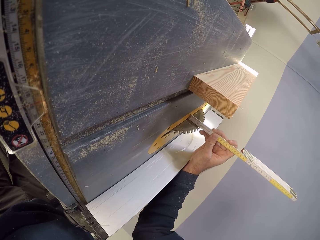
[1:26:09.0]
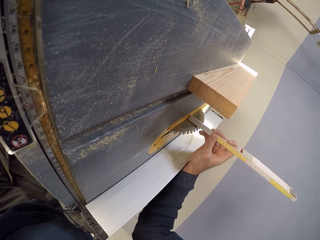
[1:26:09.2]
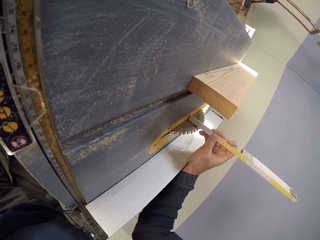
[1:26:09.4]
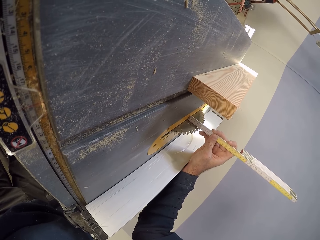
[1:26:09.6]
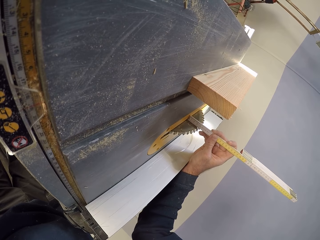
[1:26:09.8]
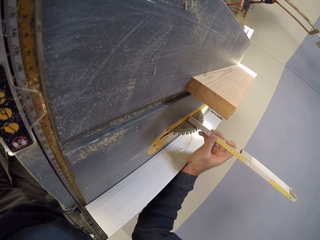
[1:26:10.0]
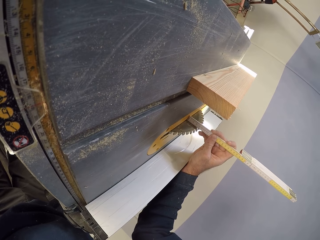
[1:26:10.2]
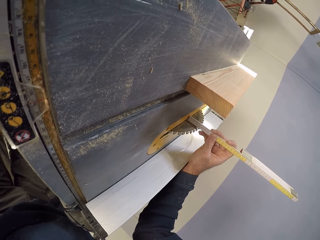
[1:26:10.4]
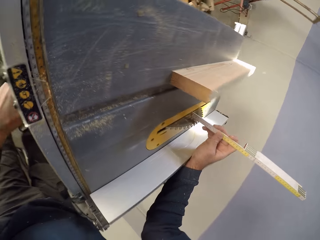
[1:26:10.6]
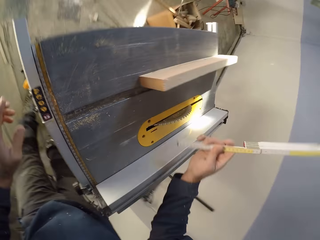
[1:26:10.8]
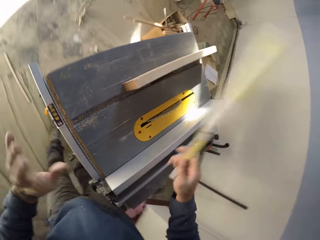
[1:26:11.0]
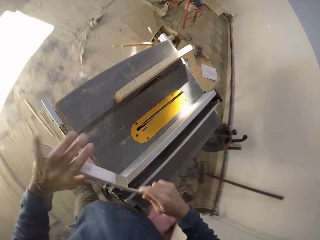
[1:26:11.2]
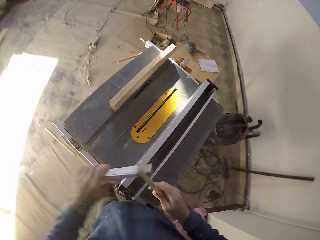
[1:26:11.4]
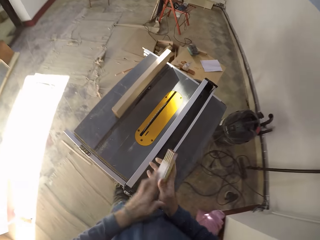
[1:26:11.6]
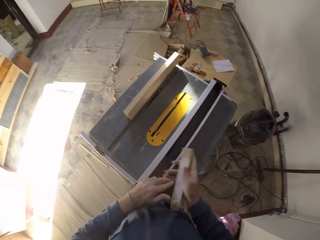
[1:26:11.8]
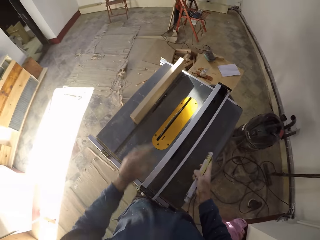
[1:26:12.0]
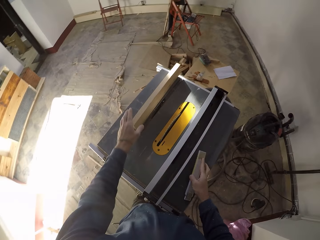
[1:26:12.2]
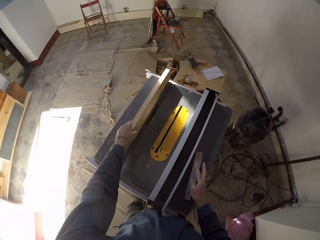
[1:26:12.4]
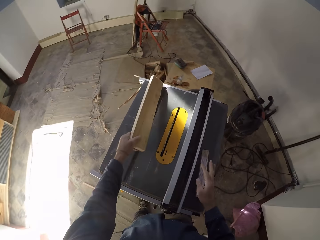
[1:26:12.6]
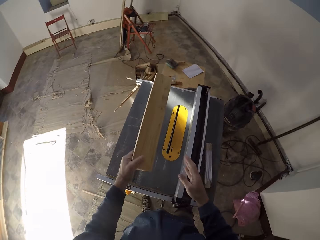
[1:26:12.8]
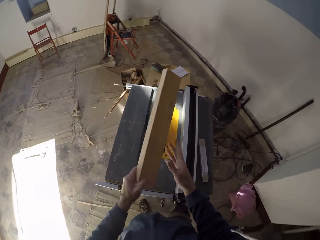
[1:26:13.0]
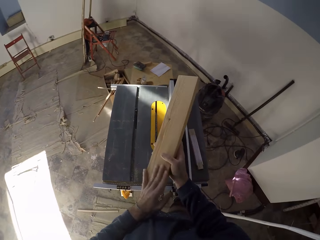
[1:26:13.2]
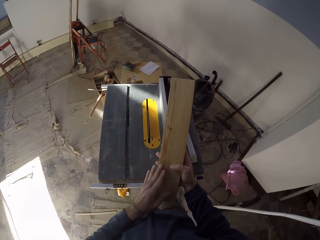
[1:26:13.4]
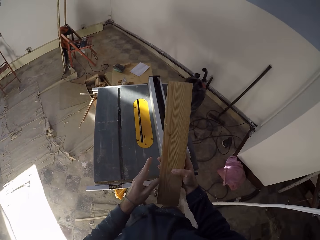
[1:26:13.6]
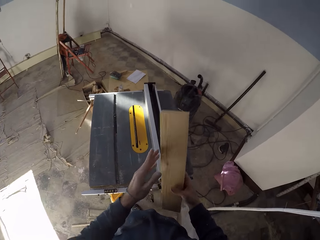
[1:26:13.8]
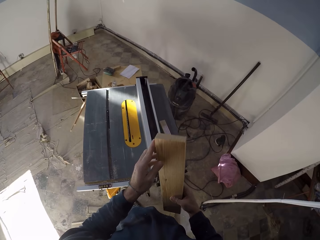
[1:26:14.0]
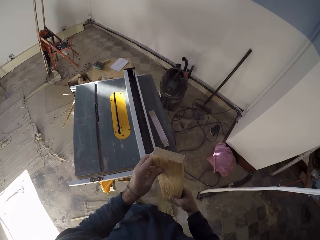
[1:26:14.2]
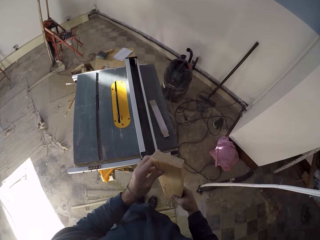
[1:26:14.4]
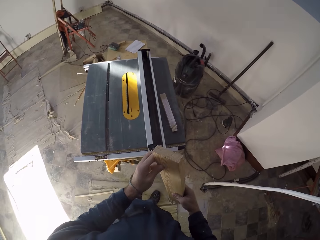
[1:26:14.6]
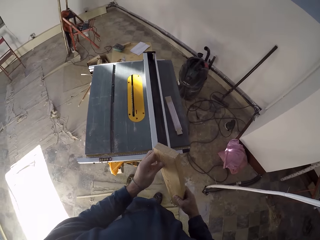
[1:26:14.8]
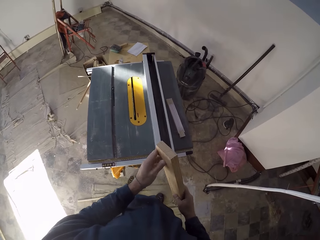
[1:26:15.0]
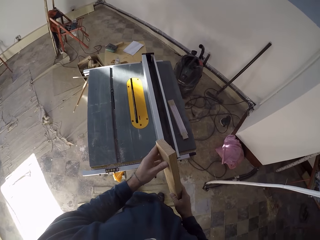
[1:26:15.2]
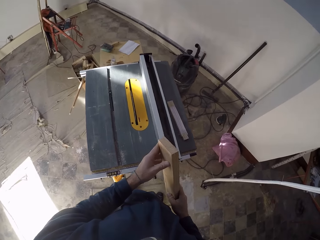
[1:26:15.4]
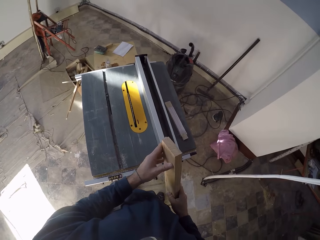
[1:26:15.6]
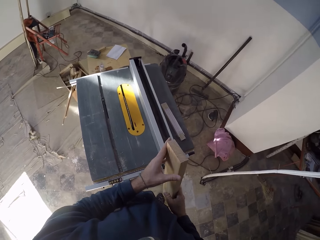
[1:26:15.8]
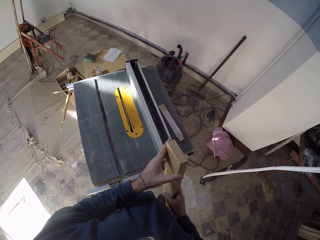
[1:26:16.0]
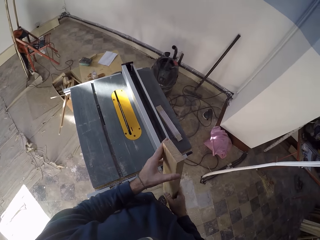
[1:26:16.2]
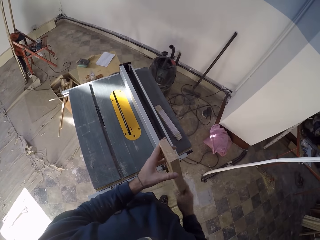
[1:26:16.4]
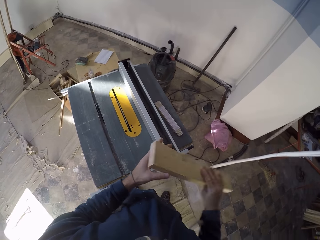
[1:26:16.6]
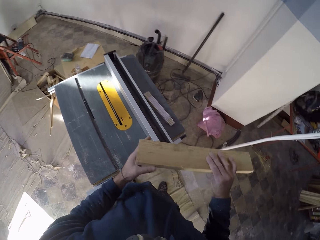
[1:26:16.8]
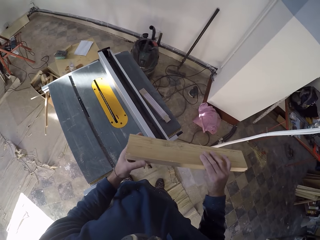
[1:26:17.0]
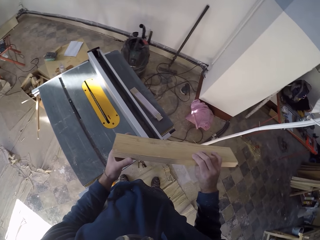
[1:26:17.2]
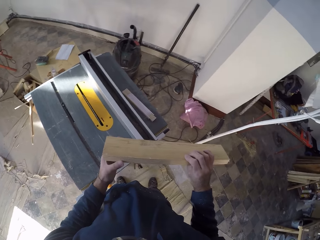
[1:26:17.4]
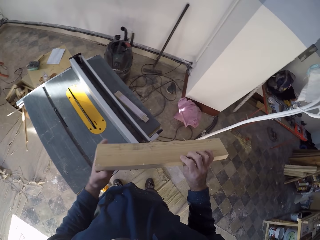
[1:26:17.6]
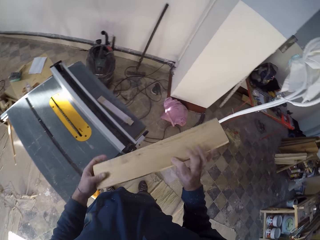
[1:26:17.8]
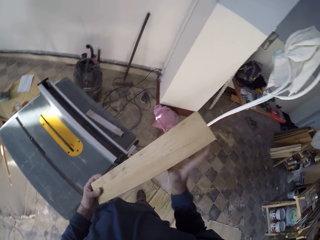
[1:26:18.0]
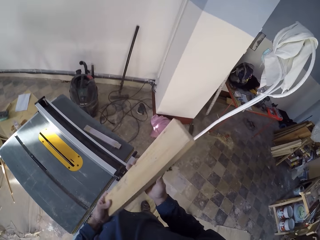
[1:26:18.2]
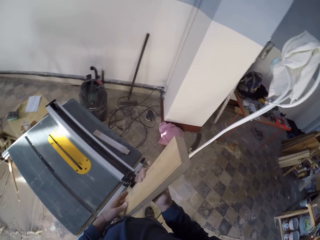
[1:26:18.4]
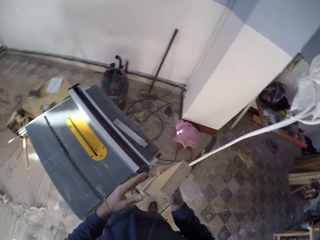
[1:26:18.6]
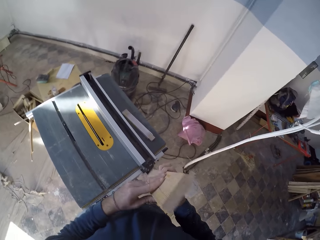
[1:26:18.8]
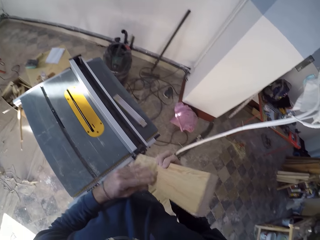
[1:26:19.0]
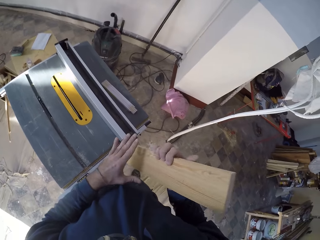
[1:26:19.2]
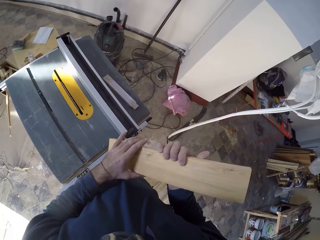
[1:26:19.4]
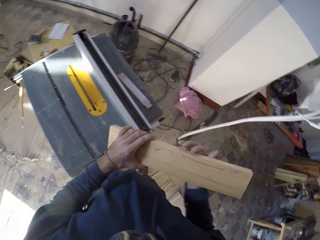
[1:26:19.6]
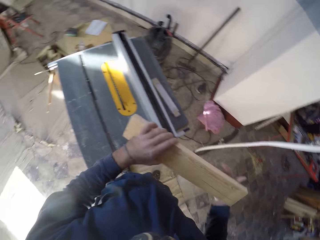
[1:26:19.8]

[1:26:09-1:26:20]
The camera wearer holds the digital angle finder with both his hands. He folds the folding ruler with both hands. He drops the folding ruler in his right hand on the table saw. He picks up the plank or block of wood from the table saw with his left hand. He places the block of wood in his right hand. He holds the plank with both hands and examines the plank in his hands.

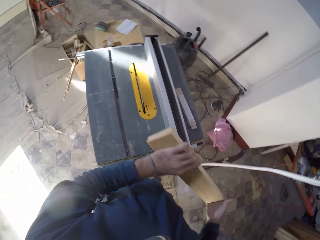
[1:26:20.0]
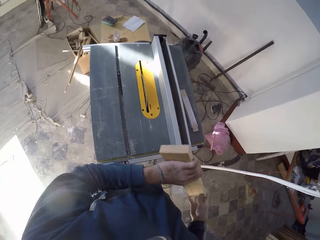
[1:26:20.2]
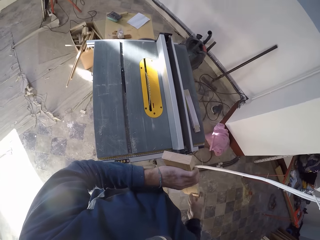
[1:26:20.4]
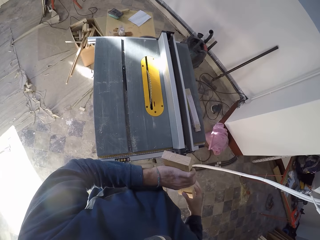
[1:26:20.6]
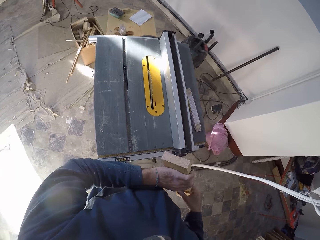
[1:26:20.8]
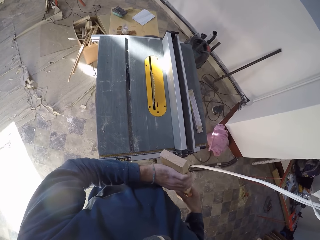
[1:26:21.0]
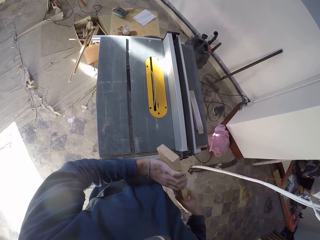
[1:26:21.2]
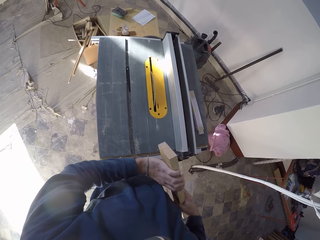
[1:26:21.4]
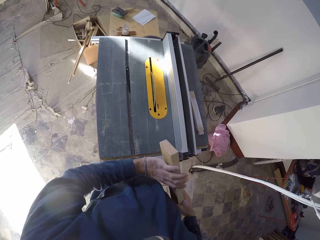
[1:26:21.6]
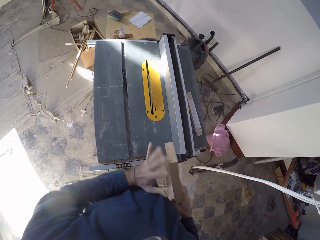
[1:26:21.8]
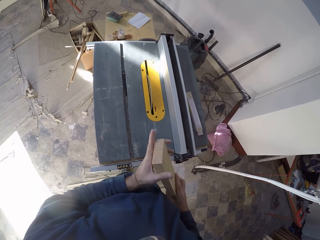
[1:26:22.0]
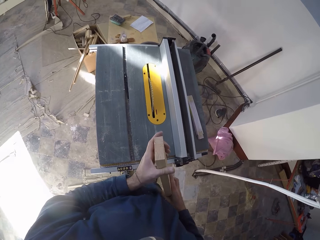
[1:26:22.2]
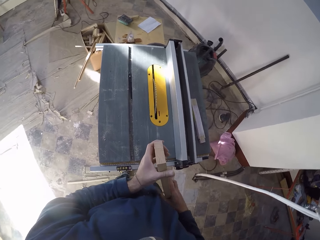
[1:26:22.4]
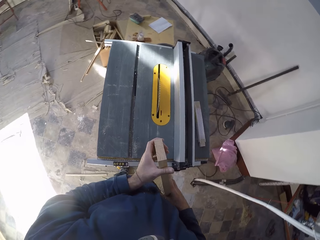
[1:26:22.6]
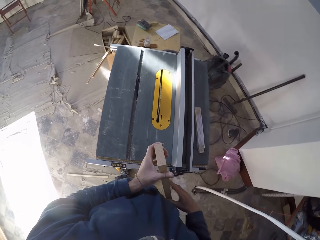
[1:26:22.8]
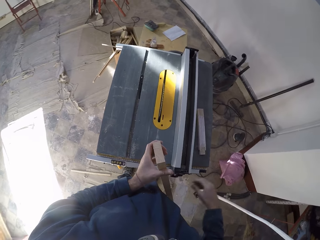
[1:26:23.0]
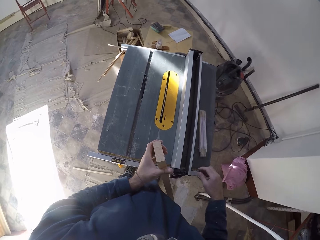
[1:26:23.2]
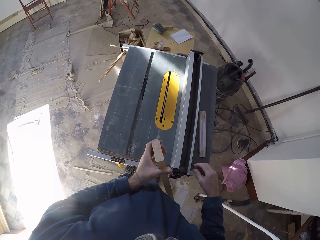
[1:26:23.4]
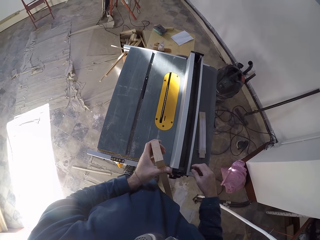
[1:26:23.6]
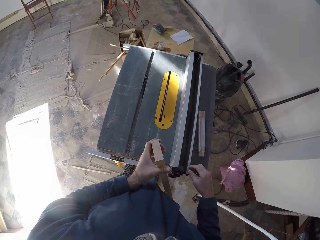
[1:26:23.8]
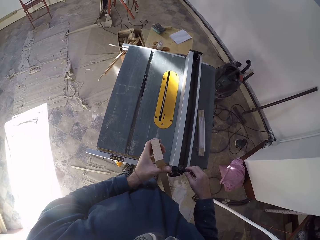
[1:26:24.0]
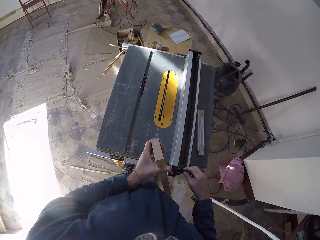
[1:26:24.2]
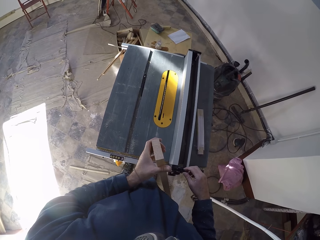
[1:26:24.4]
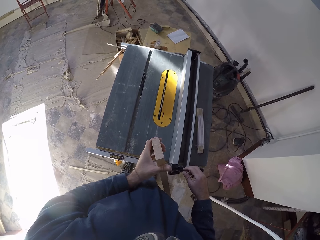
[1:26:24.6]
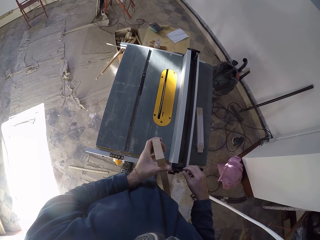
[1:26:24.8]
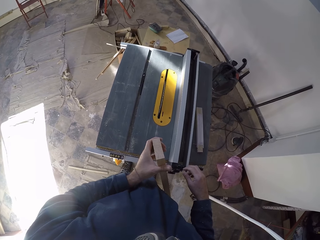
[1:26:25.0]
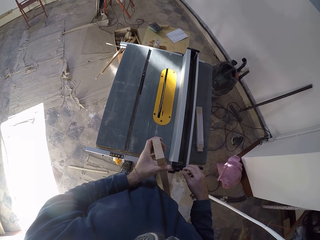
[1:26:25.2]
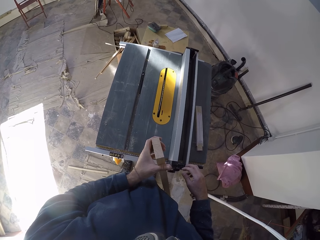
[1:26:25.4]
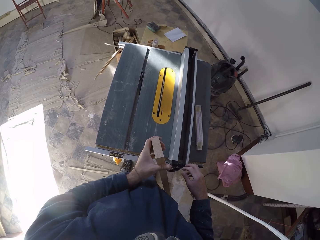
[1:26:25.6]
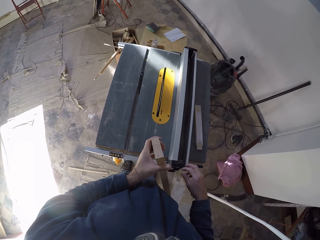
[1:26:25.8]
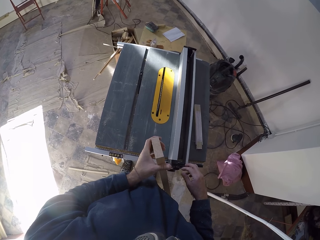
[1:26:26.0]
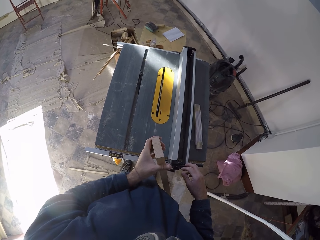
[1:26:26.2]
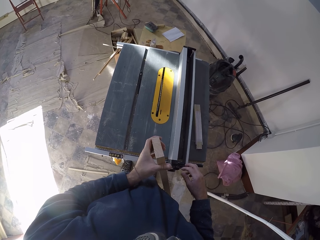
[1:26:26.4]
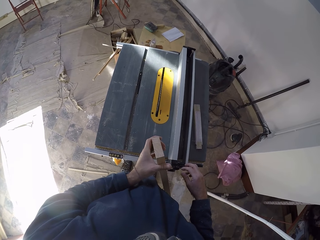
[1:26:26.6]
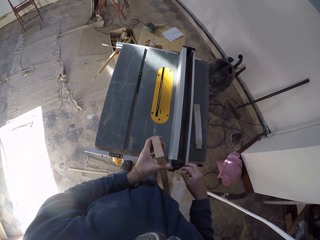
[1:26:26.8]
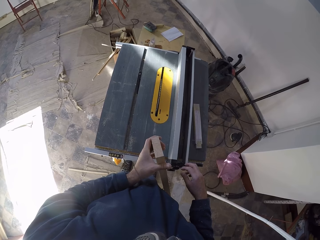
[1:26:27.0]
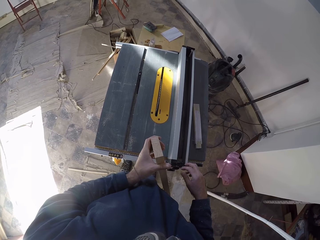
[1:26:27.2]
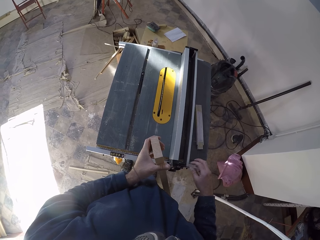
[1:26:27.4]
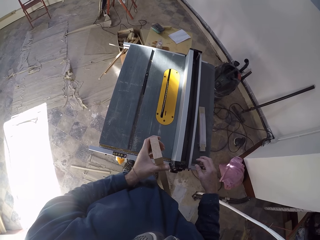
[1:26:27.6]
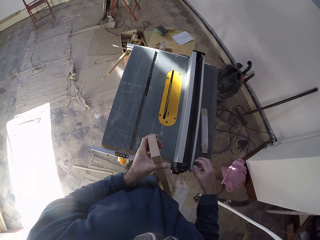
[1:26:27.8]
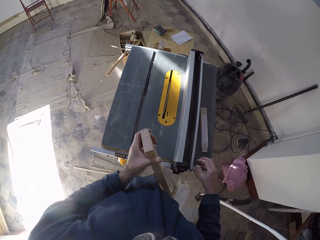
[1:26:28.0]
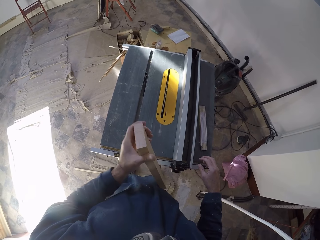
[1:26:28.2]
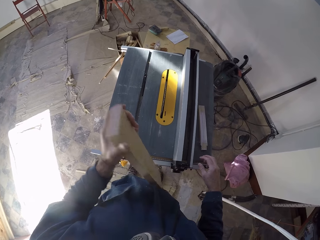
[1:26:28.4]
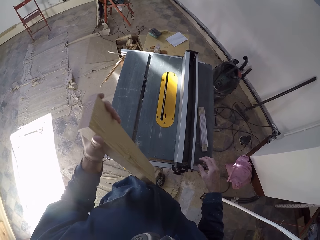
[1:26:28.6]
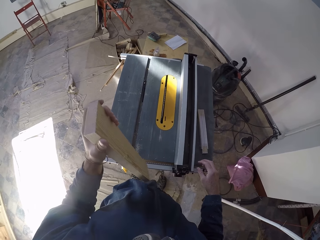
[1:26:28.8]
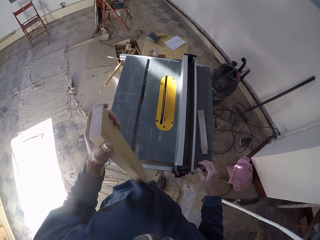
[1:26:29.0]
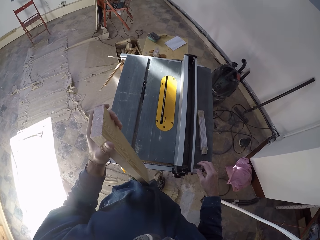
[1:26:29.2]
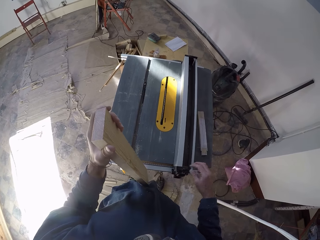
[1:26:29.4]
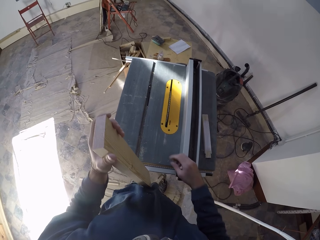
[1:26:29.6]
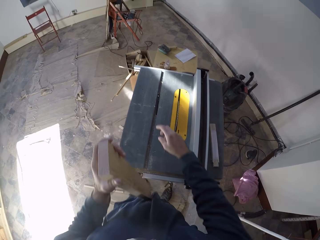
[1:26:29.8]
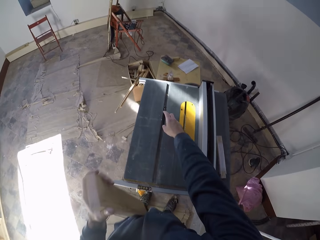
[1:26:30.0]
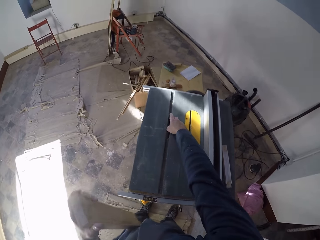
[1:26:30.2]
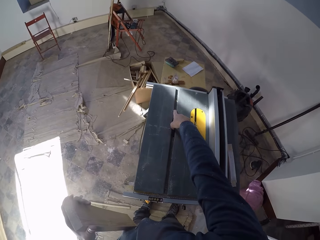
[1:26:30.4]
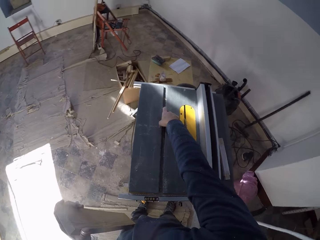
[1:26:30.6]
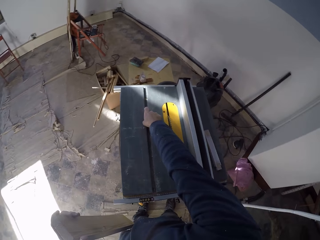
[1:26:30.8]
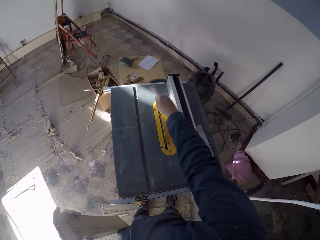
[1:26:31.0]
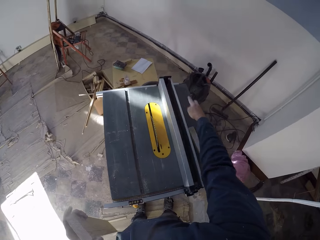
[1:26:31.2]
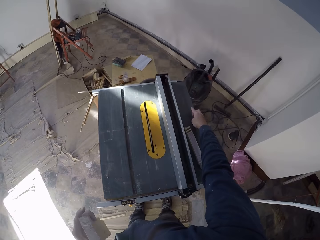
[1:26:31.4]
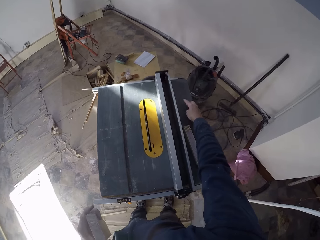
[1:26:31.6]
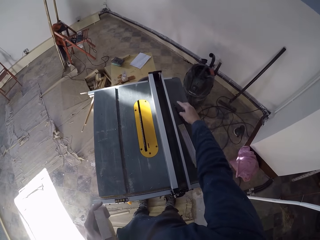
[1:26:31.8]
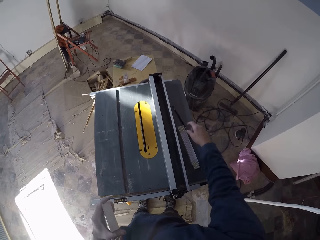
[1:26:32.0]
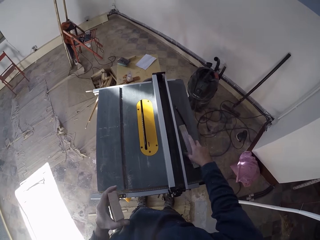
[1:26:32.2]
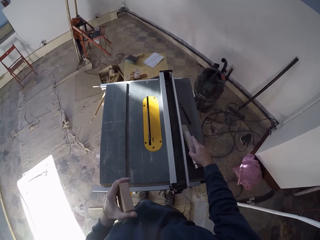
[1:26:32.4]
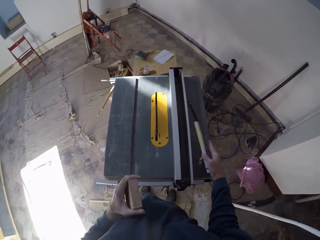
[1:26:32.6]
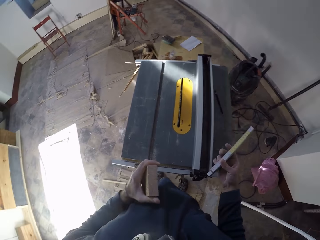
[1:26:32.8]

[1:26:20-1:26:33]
The camera wearer holds the plank with his left hand. He repositions the pencil towards the edge of the table saw with his right hand. He picks up the folding ruler from the table saw with his right hand.
